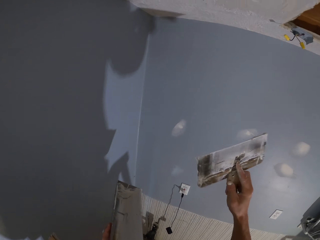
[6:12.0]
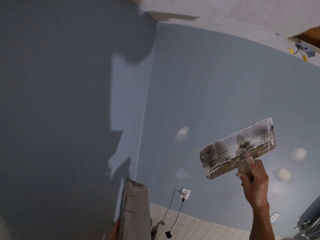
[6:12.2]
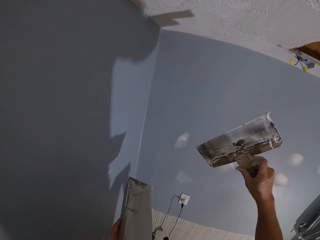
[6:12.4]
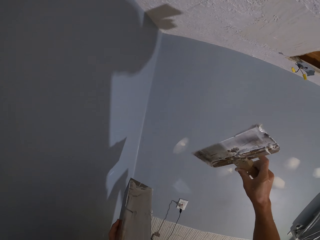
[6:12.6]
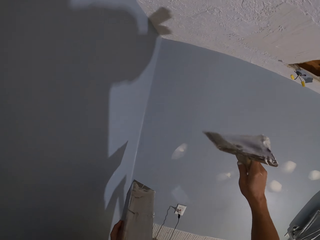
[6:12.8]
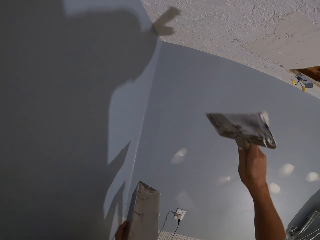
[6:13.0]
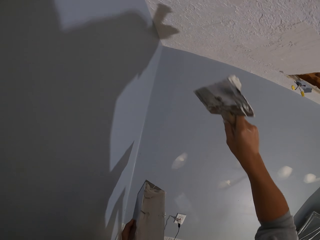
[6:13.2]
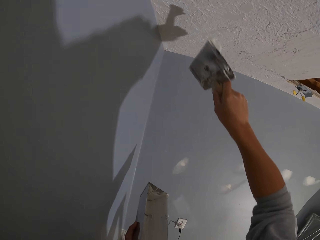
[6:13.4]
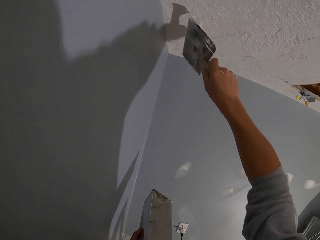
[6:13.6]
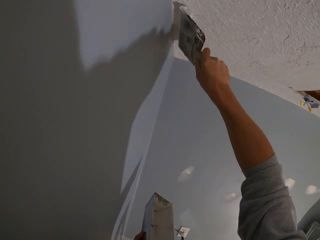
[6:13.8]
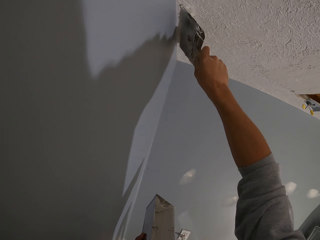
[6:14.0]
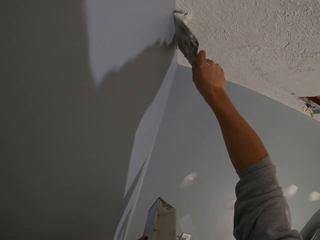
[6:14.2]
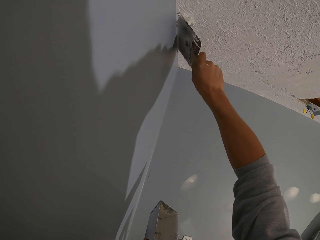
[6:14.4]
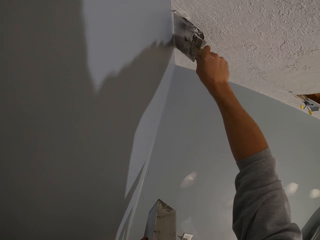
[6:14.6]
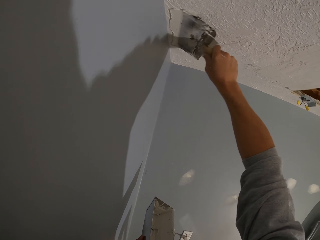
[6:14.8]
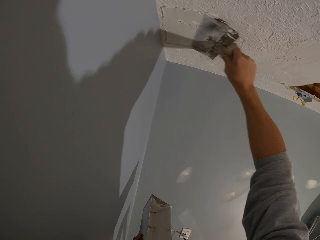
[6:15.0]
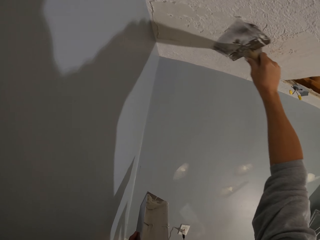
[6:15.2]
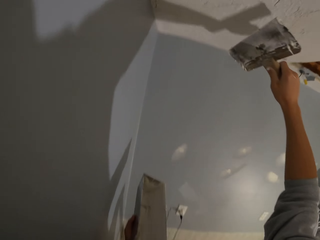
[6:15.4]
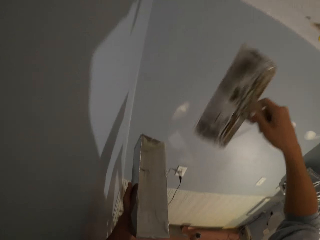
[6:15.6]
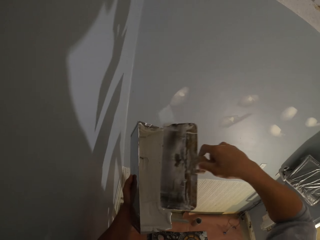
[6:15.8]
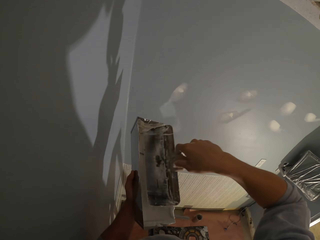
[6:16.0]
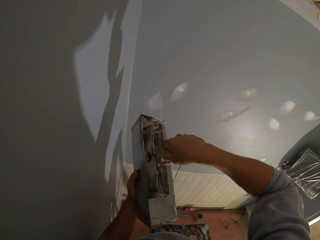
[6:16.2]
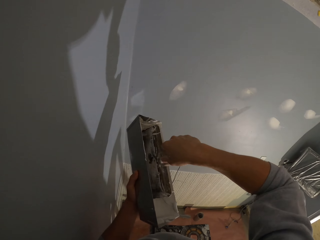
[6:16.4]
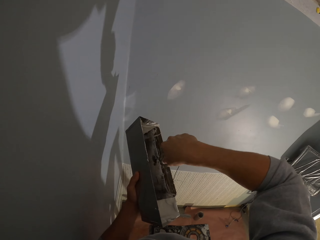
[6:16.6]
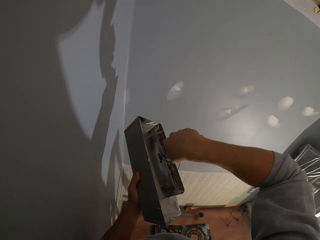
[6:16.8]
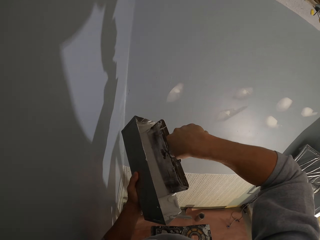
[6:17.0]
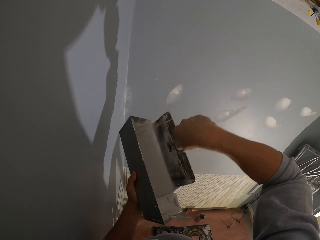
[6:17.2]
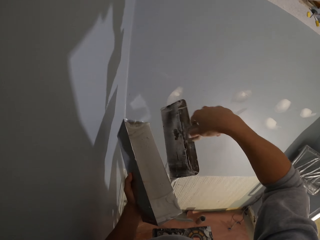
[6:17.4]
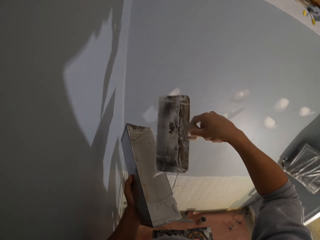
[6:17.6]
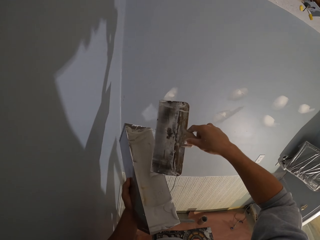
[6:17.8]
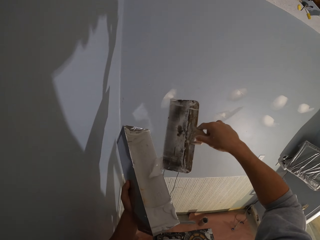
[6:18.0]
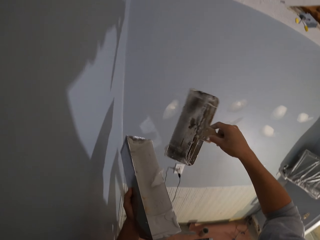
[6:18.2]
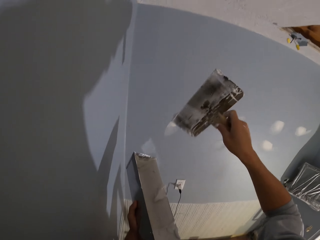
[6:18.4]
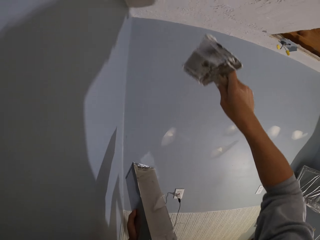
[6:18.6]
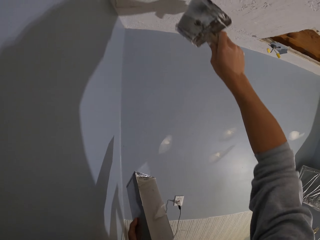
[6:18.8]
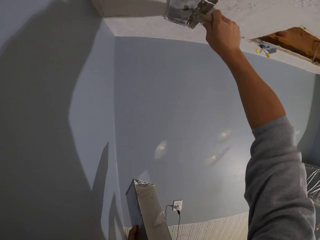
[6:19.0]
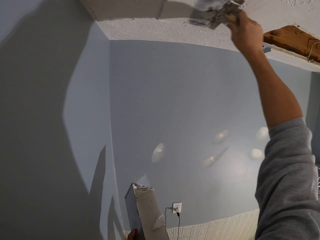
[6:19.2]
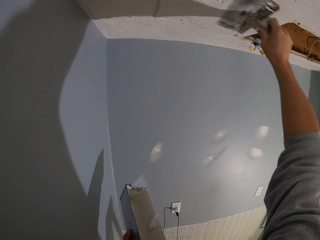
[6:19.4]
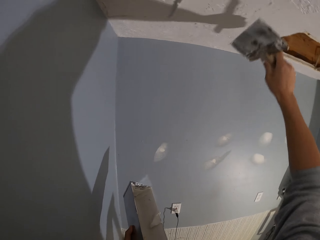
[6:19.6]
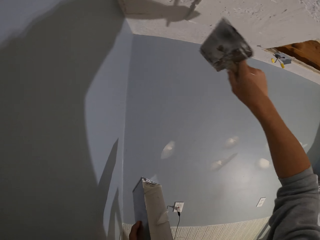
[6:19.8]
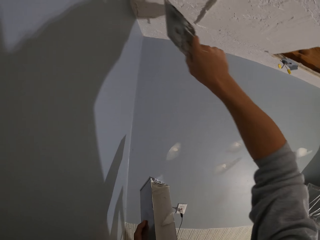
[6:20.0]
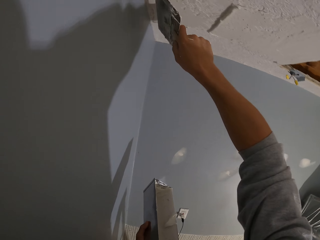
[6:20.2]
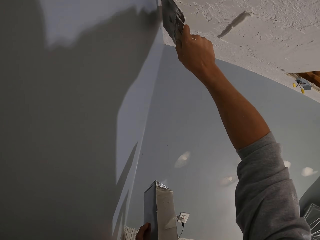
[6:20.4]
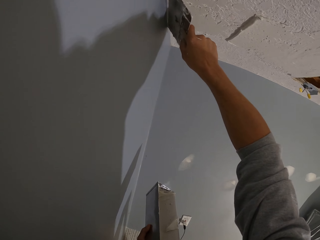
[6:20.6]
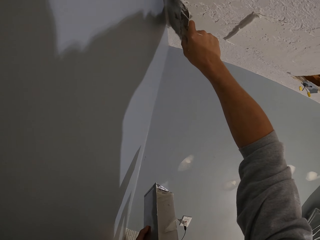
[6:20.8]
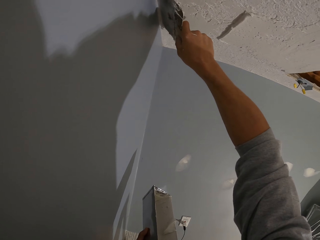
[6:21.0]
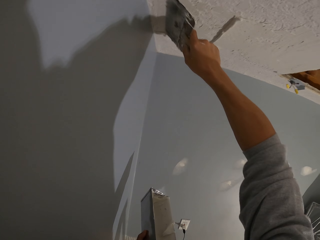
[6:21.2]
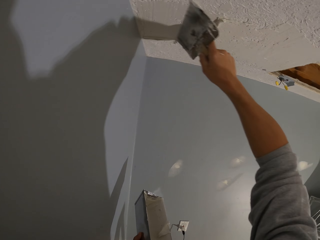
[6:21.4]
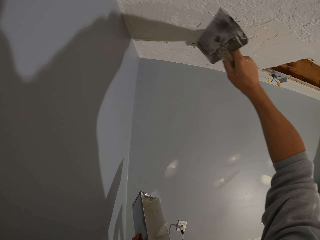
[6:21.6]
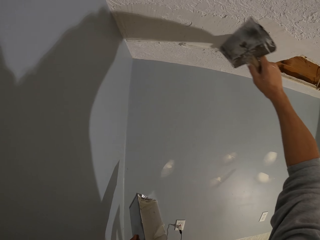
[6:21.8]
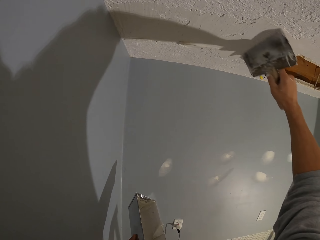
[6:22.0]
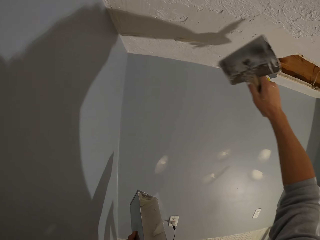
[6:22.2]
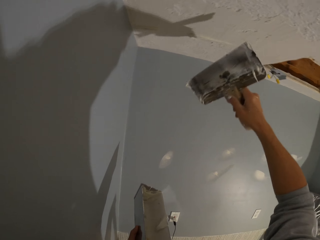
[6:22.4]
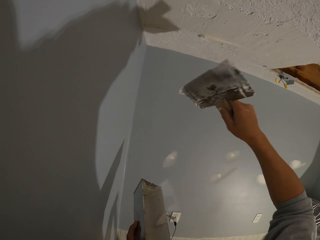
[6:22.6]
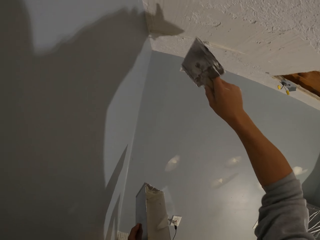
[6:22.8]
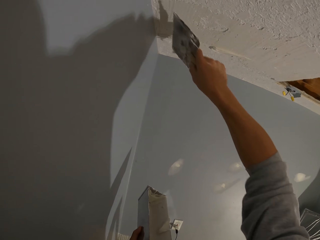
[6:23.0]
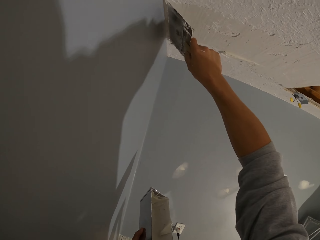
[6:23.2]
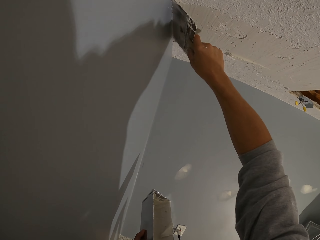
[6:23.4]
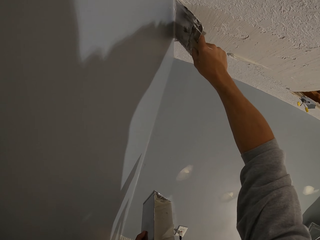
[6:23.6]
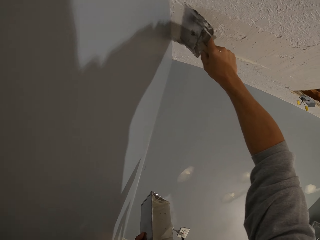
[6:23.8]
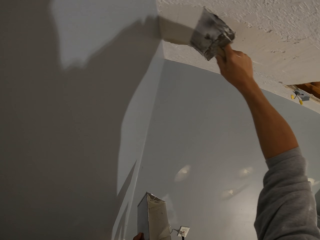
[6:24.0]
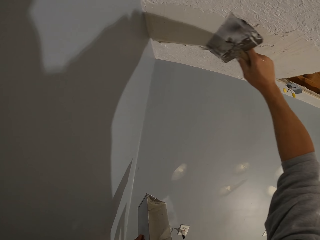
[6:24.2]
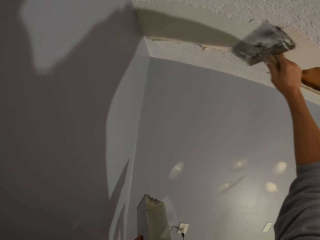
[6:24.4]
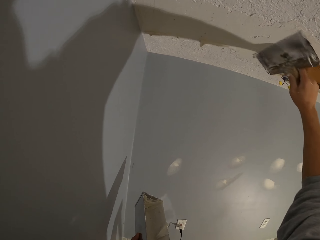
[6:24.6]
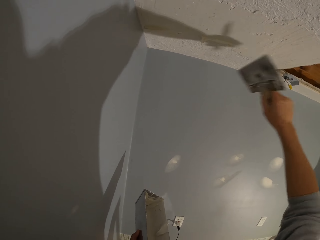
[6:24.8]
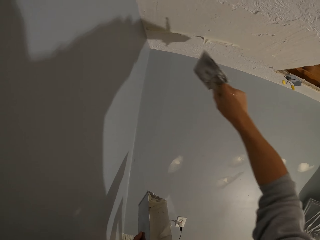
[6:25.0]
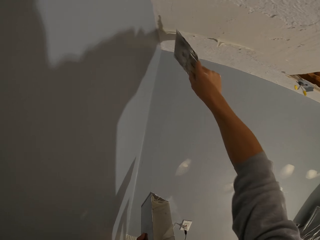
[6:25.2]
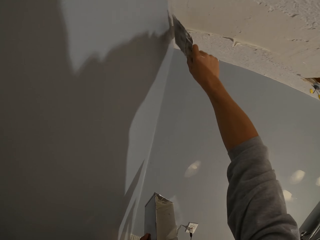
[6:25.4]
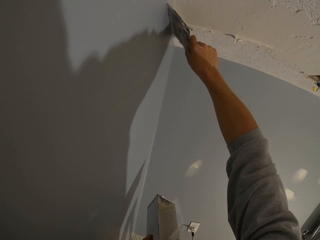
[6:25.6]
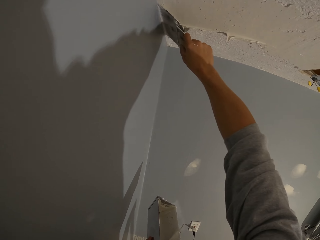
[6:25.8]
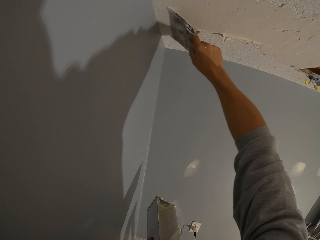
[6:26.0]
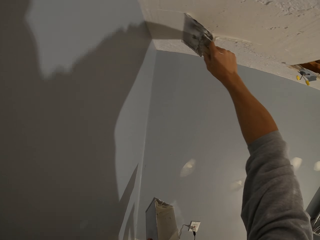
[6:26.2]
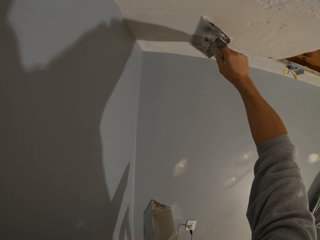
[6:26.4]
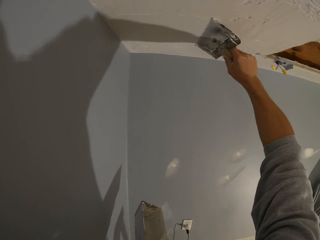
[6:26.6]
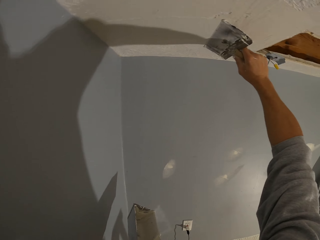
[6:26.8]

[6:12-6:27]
The camera wearer plasters the ceiling in reverse horizontally. They scoop plastering wall paint from the paint can. They reduce plastering wall paint from the tool edge. They plaster the ceiling in reverse horizontally repeatedly.

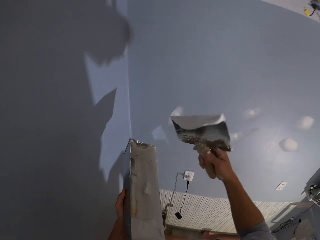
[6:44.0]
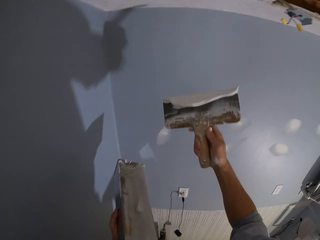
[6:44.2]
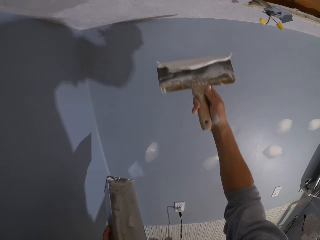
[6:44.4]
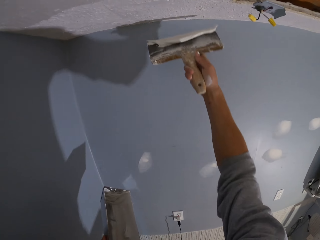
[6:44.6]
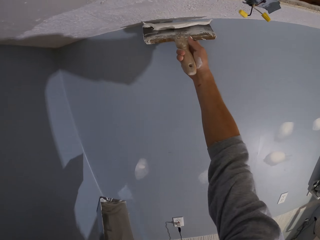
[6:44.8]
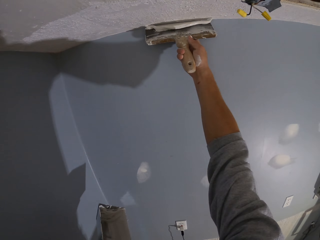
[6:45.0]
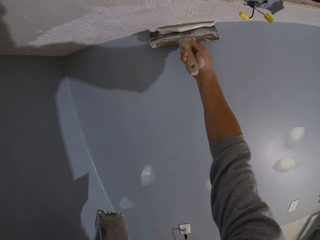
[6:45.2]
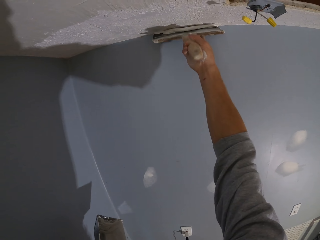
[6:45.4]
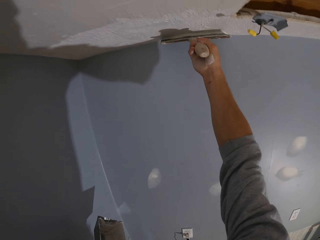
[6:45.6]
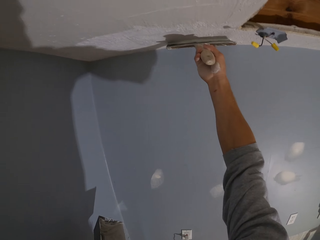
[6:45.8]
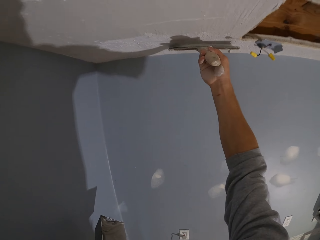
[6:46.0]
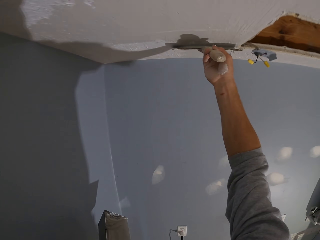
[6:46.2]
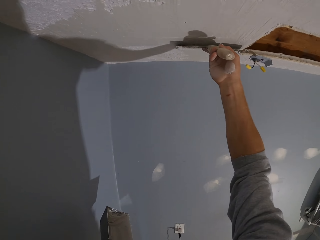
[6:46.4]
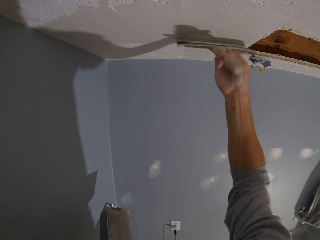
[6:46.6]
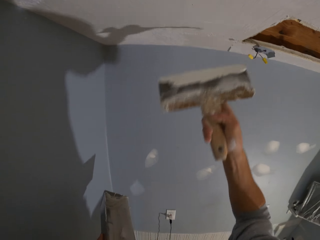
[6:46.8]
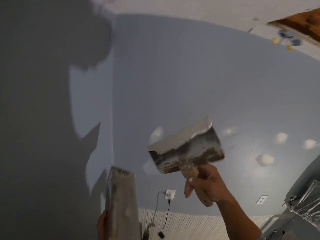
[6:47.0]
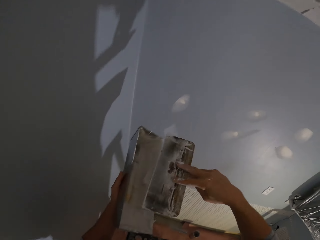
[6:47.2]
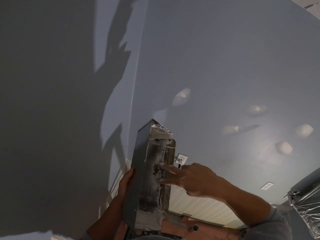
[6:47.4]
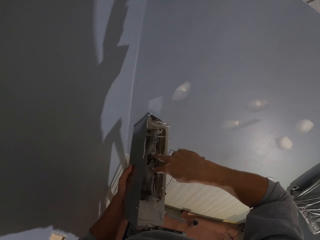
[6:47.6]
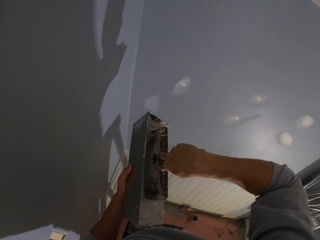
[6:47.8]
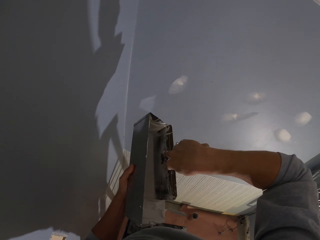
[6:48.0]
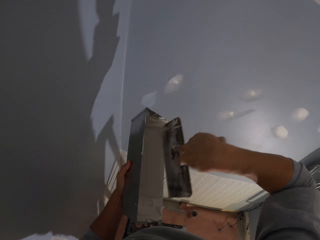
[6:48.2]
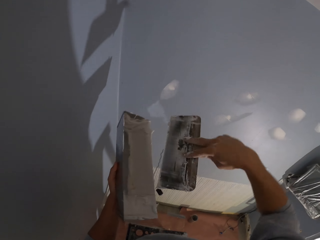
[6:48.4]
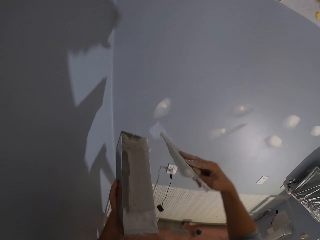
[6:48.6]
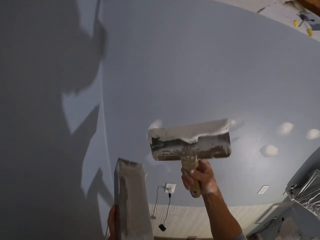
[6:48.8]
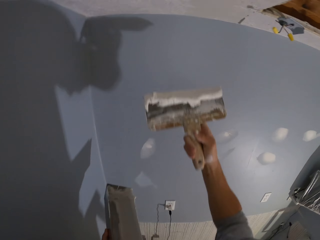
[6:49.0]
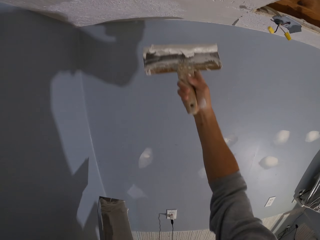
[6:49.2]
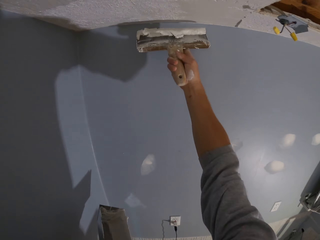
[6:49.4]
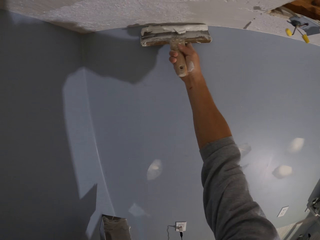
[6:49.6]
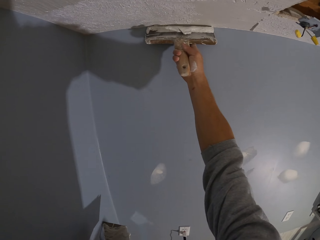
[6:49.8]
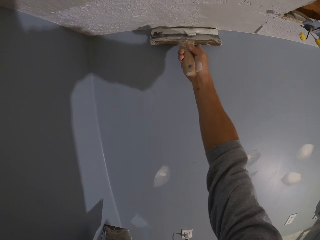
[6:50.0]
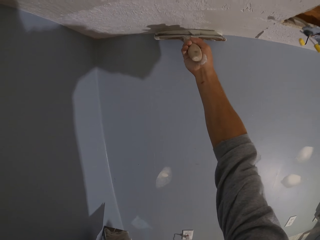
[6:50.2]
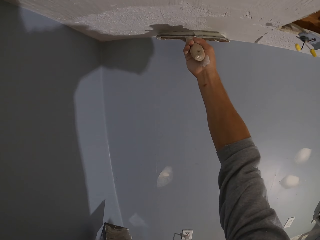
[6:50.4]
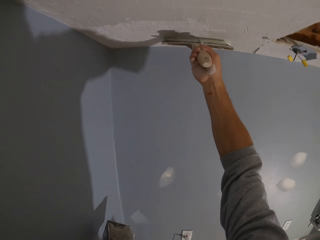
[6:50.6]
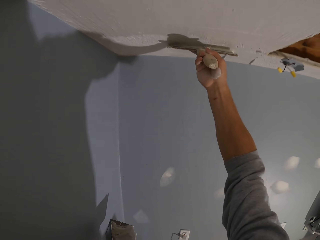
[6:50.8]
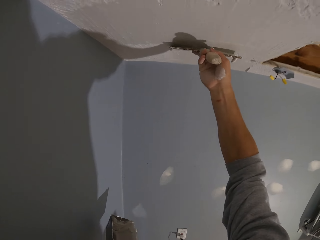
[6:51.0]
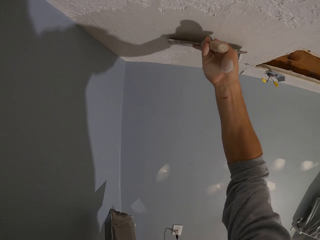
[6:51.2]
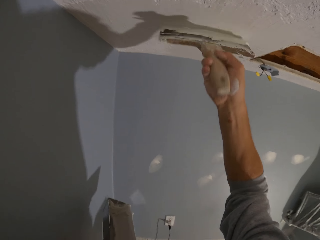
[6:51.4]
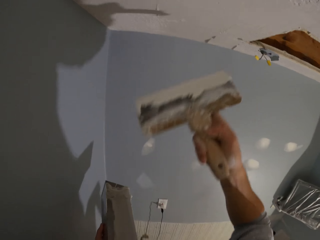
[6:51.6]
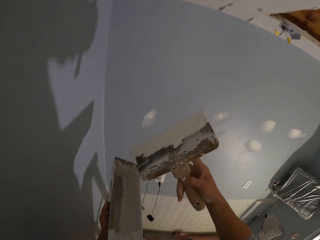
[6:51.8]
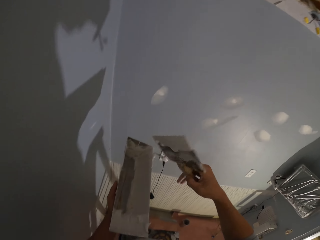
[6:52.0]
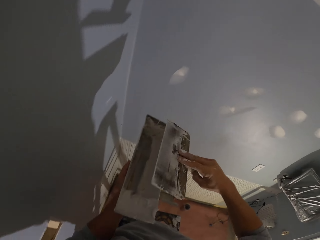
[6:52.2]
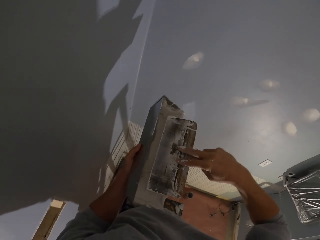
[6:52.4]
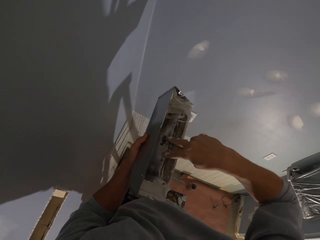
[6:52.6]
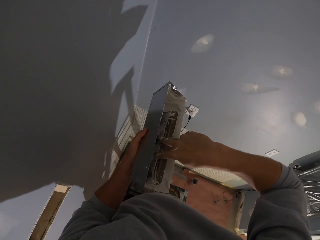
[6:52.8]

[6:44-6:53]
The camera wearer scoops plastering wall paint from the paint can. They plaster the ceiling vertically. They scoop plastering wall paint from the paint can. They plaster the ceiling vertically.
